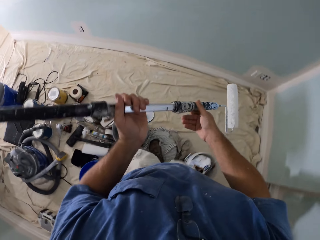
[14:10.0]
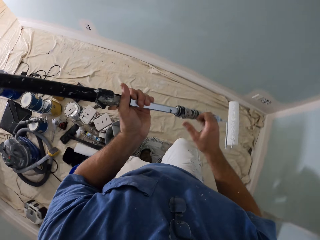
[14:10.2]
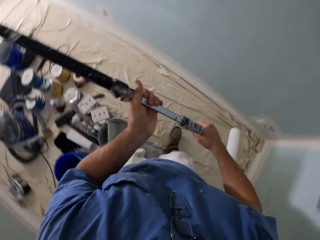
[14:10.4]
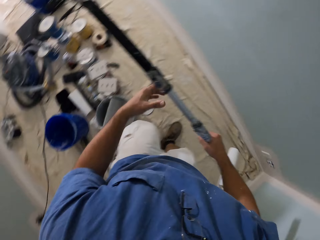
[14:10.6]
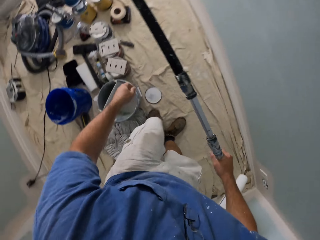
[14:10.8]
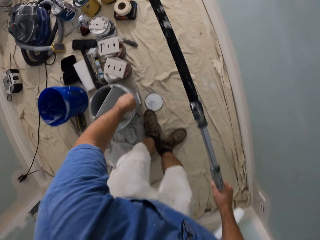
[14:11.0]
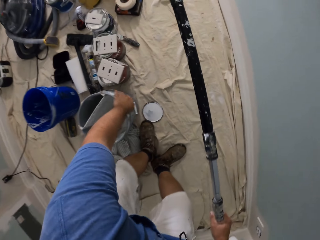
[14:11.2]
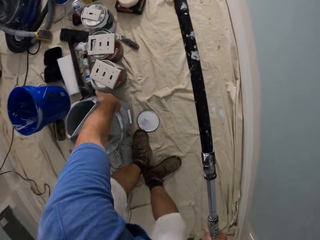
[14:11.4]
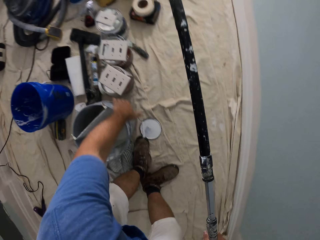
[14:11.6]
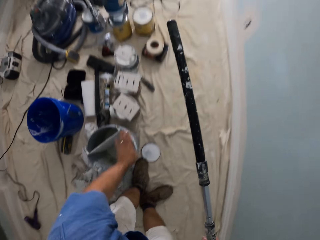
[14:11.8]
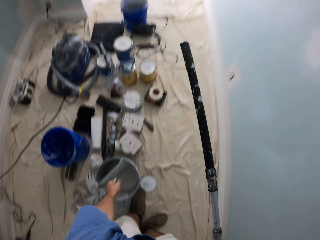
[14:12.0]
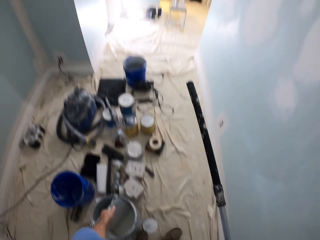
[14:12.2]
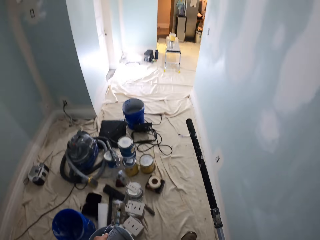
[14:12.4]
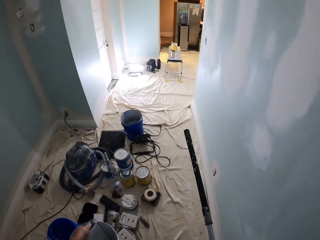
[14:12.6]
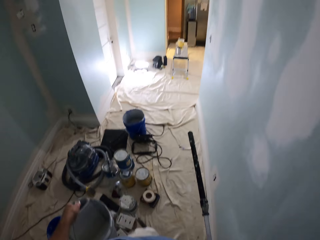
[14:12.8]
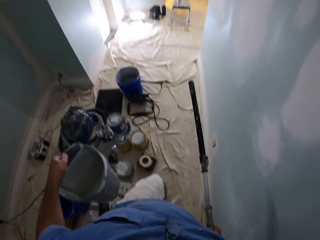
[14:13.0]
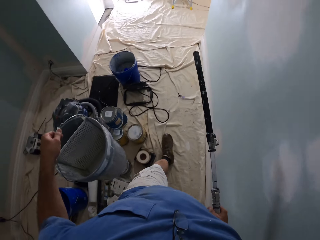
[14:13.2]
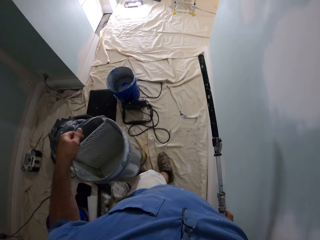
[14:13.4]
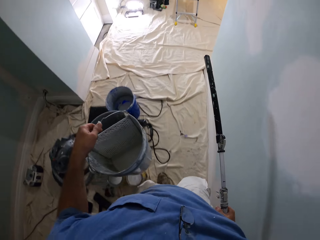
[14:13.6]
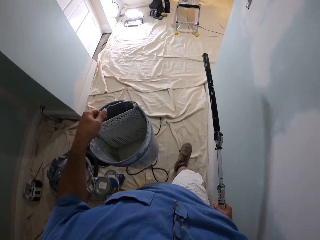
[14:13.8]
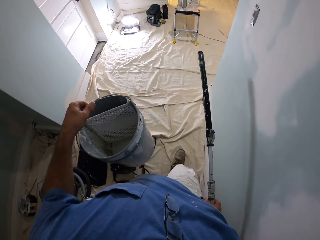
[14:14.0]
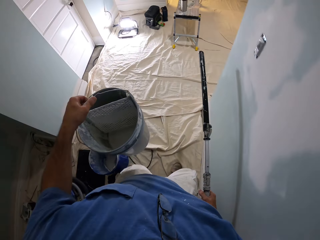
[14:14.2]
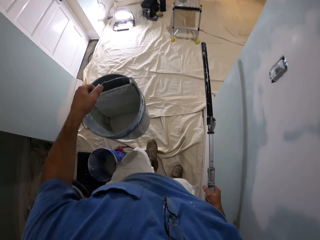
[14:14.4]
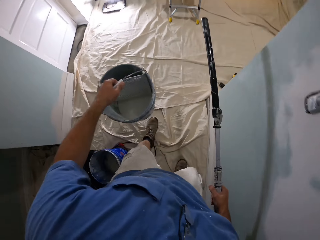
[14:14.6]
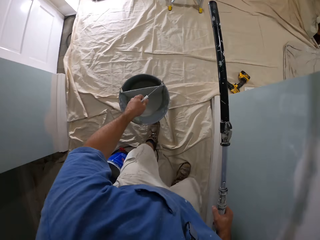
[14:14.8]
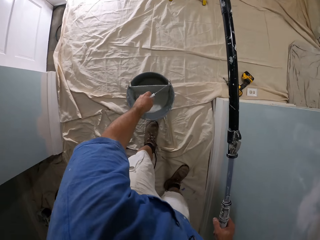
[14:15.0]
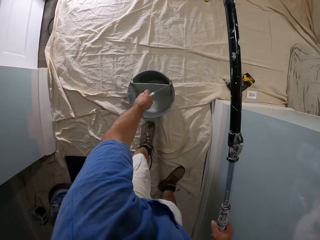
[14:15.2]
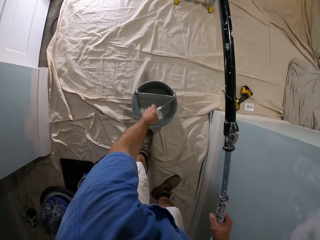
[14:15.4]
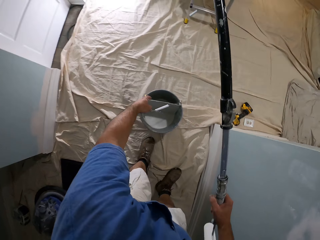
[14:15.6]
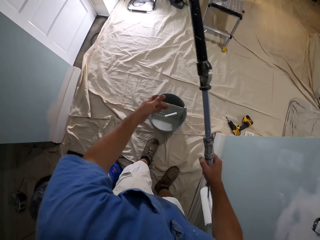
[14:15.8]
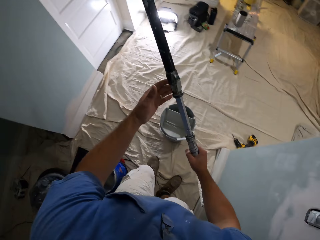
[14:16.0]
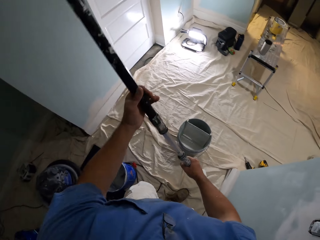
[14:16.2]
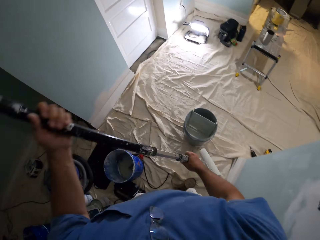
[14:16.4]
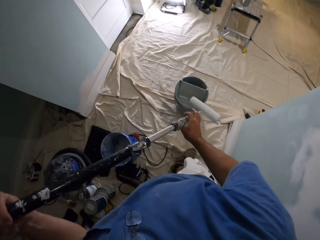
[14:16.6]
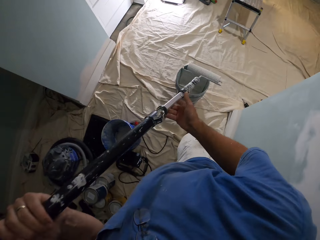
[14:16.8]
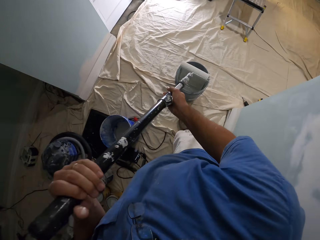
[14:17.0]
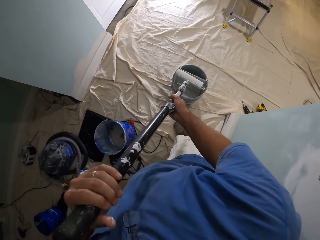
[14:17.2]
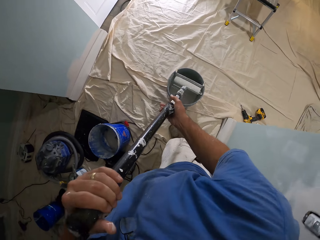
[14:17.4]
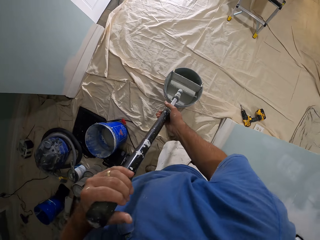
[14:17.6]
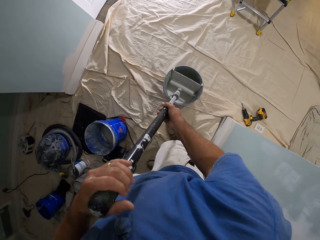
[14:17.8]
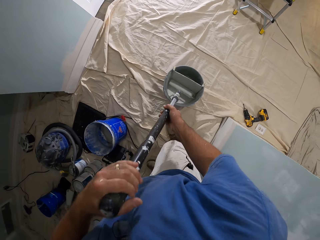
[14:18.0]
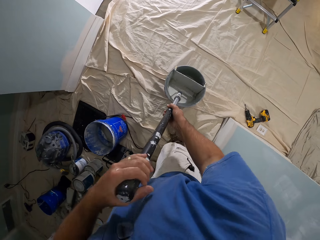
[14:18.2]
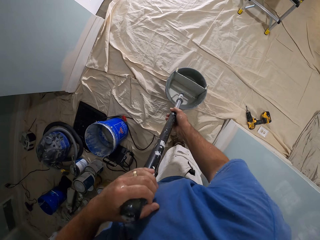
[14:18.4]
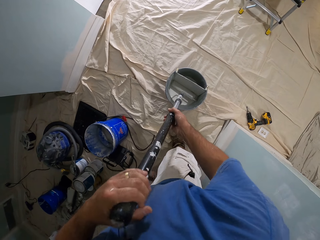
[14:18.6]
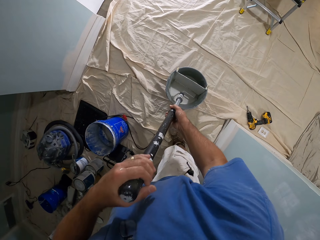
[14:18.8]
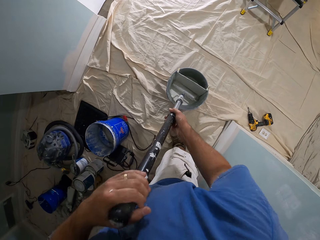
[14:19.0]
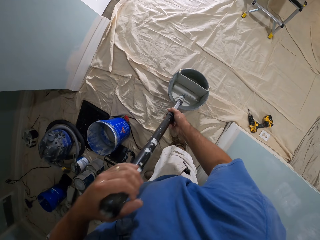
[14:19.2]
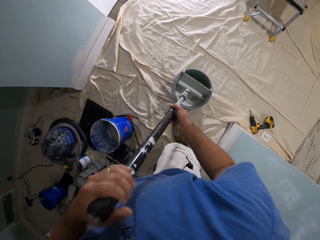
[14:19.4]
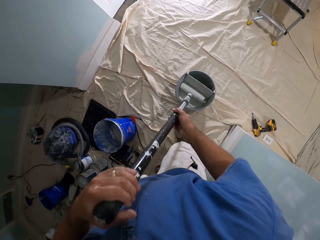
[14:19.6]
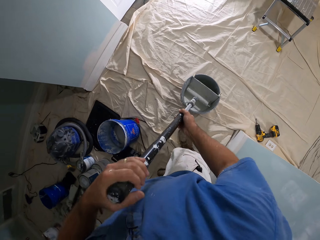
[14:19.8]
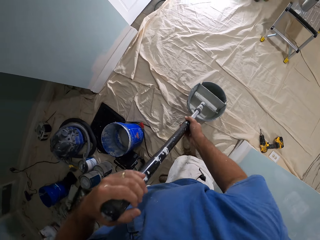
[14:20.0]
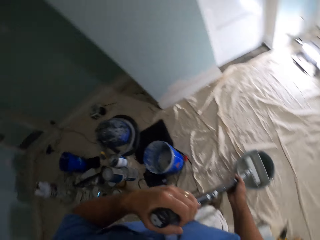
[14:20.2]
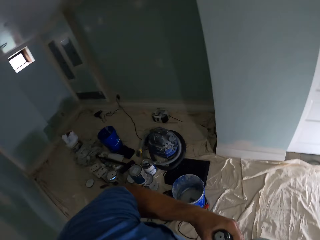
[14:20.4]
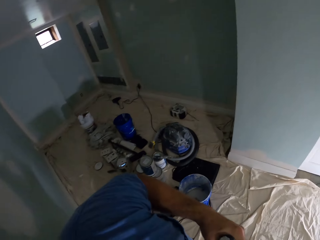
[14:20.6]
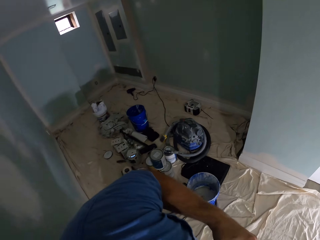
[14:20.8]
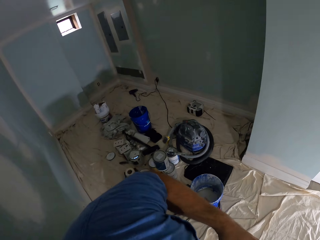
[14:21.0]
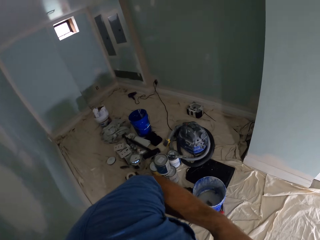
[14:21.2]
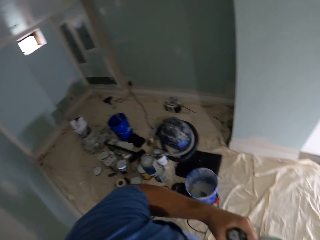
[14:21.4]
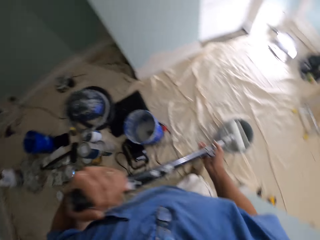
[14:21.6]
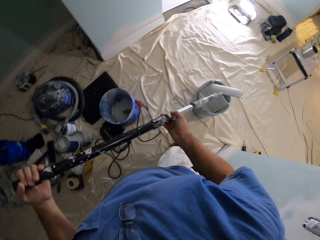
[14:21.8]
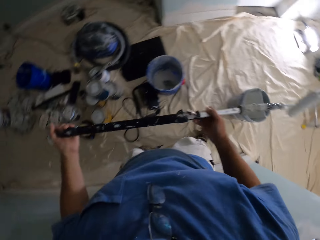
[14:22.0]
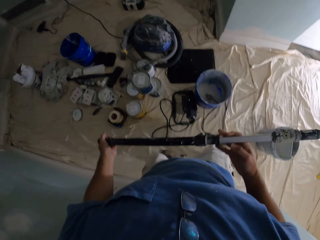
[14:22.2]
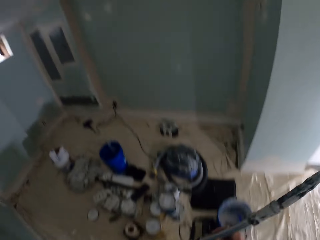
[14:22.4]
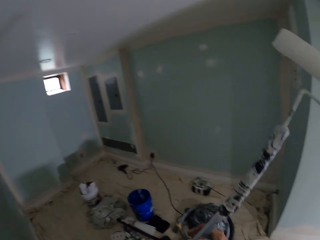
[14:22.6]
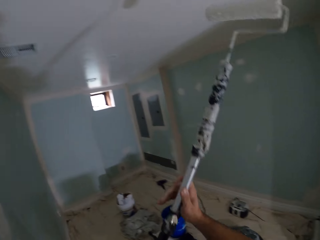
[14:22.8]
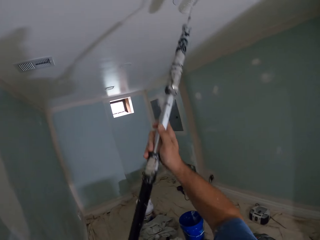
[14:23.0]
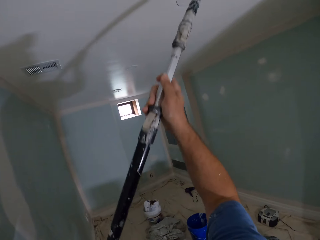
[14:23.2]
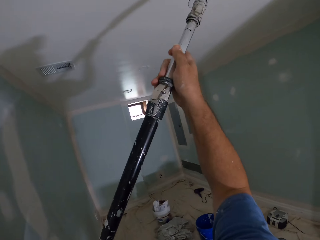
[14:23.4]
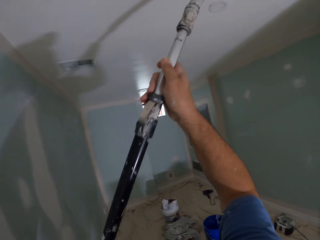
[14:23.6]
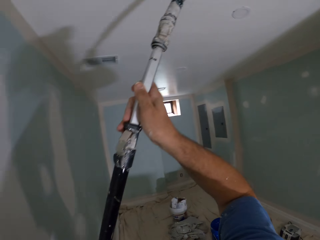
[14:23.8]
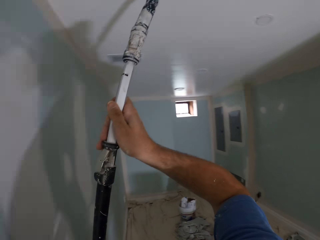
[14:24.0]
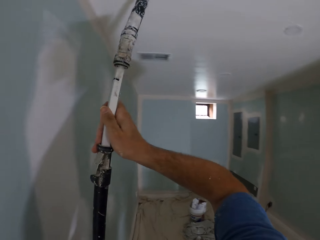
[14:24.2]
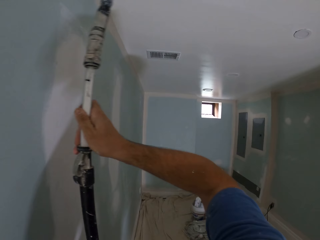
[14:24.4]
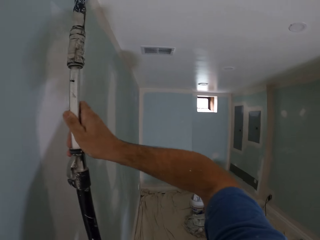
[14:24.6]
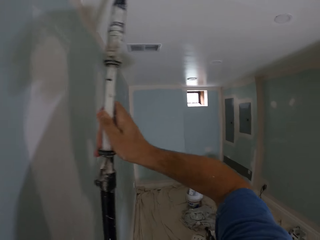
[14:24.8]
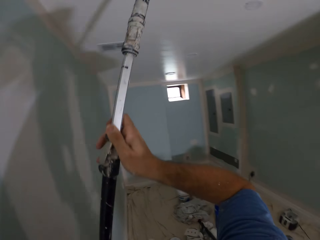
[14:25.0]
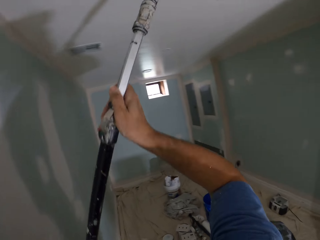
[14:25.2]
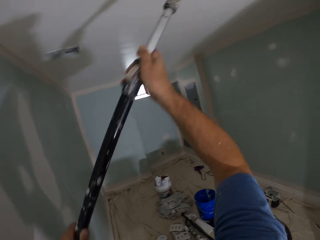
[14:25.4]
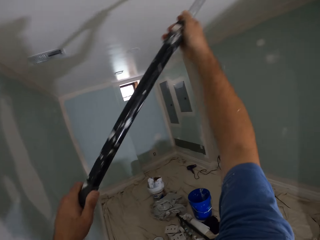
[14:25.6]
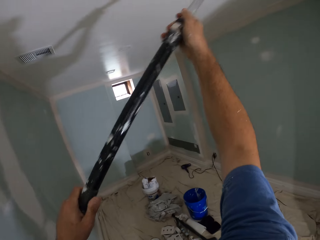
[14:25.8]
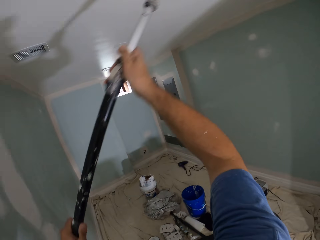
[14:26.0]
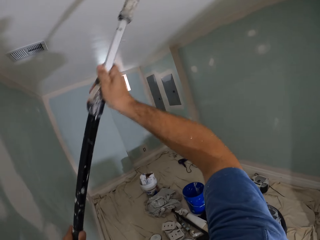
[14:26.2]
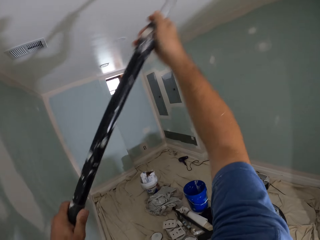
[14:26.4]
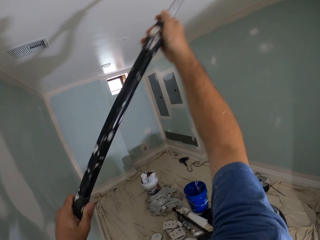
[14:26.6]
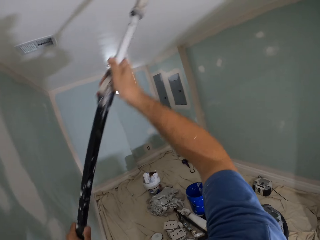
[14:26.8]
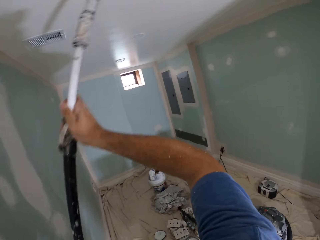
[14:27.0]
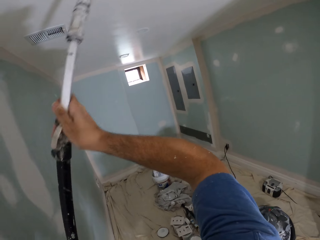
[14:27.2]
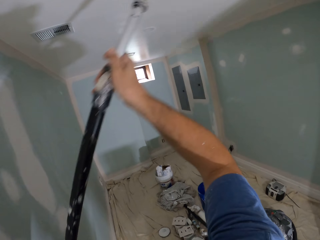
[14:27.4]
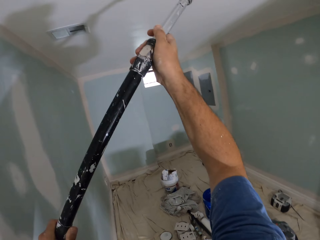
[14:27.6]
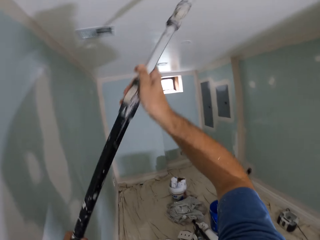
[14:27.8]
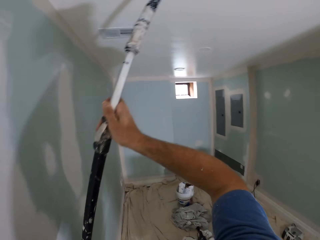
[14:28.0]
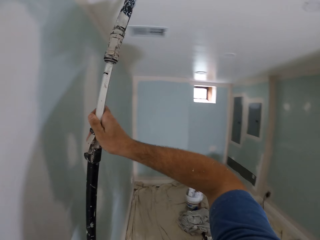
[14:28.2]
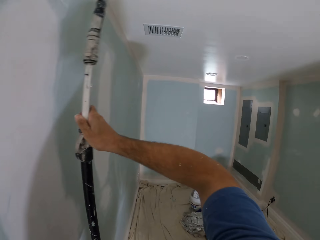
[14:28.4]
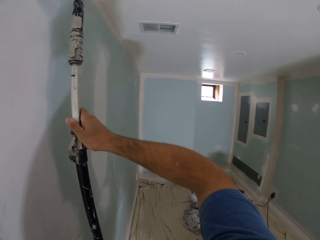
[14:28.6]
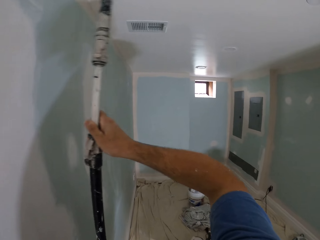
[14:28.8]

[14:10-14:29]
The camera wearer walks a few steps across a room. He removes the right hand from a paint roller. He holds the paint roller right back. He removes the left hand from the paint roller. He bends down to a paint bucket. He holds the paint bucket on the handle with the left hand. He picks up the paint bucket with his left hand. He carries the paint bucket. He walks towards the entrance of the room. He drops the paint bucket by the entrance. He holds the paint roller with the left hand. He dips the long paint roller into the paint bucket. He looks back in the room. He lifts the paint roller from the paint bucket. He paints the ceiling with the long paint roller in a right left direction continuously.

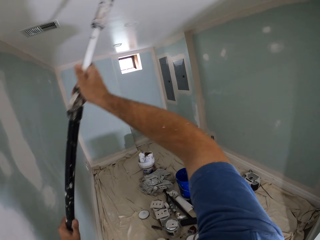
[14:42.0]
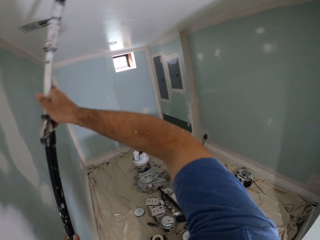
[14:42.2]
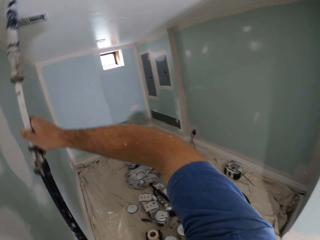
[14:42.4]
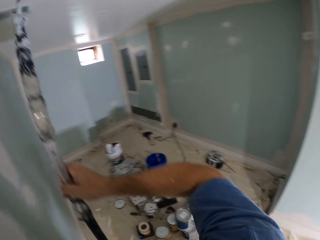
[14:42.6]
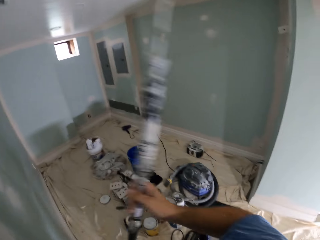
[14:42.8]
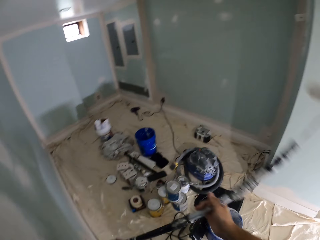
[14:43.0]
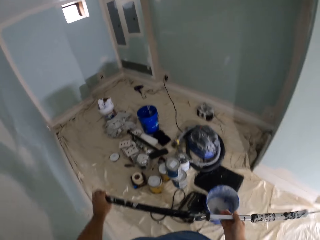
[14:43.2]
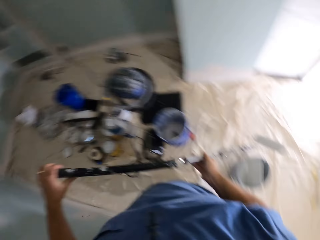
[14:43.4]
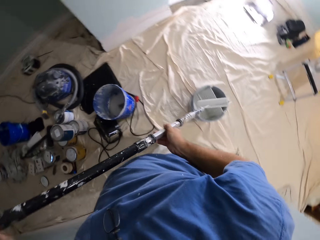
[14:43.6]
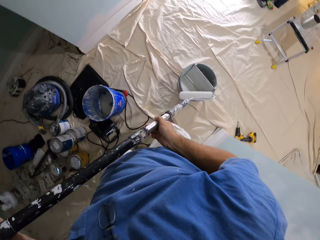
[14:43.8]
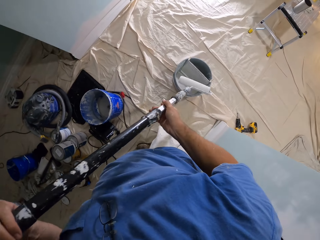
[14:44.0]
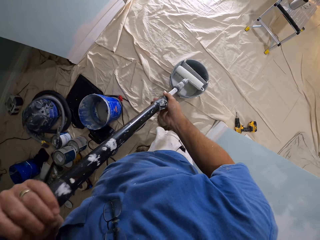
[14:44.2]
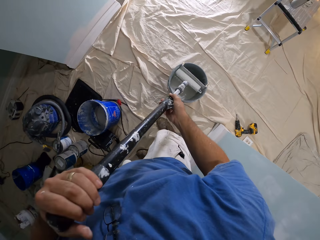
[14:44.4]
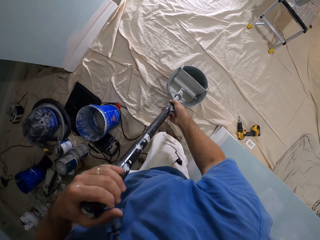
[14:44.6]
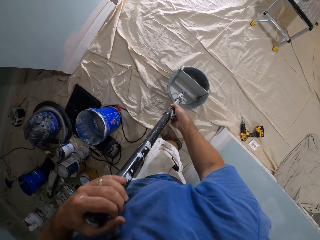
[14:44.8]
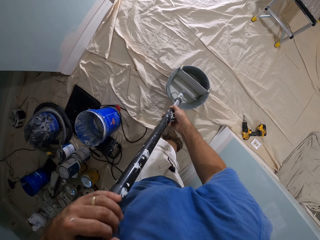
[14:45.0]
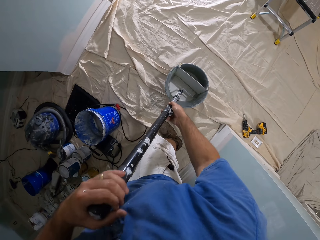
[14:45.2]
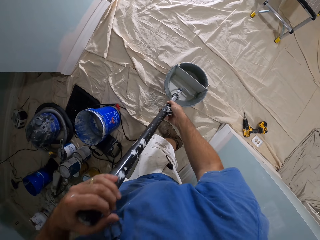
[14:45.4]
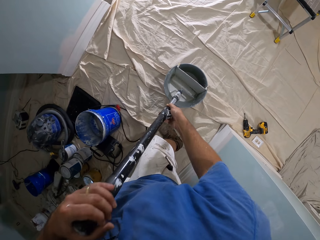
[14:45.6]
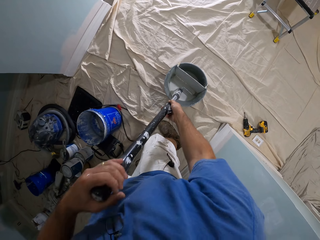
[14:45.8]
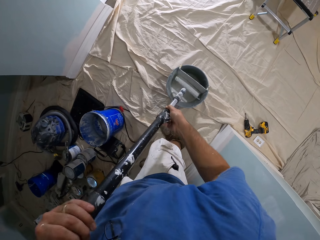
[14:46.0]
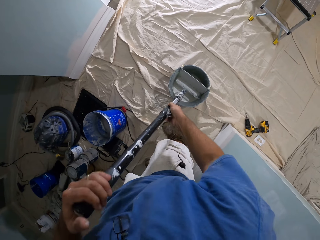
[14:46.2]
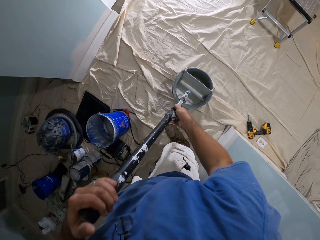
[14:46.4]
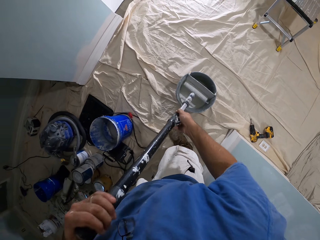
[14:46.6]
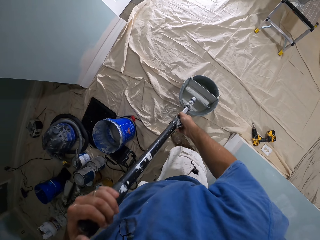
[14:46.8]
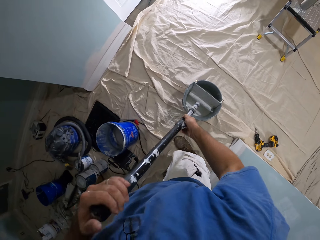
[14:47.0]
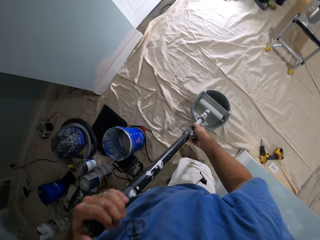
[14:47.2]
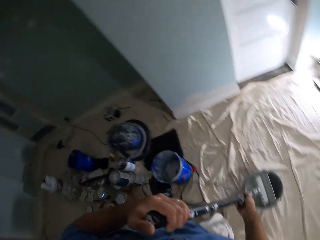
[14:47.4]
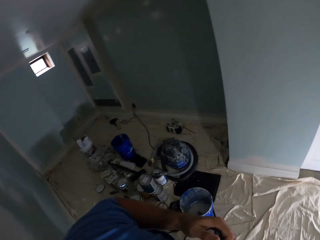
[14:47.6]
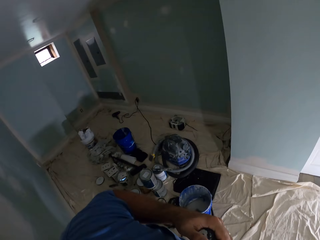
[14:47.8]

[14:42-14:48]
The camera wearer dips the long paint roller into the paint bucket.
